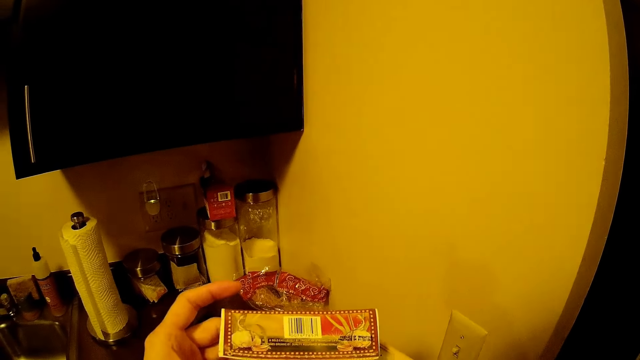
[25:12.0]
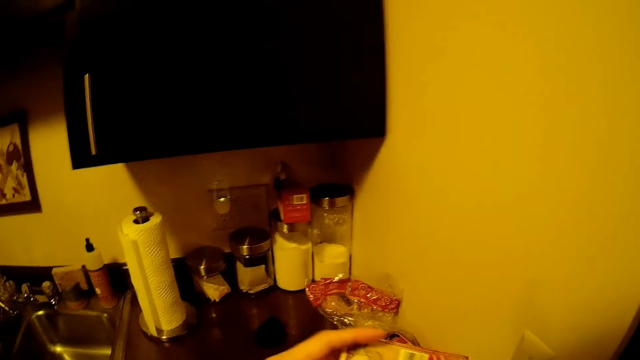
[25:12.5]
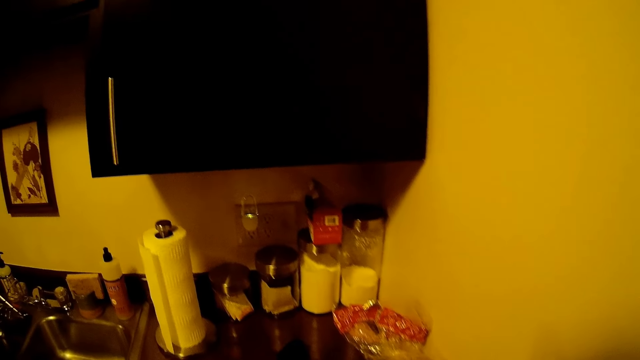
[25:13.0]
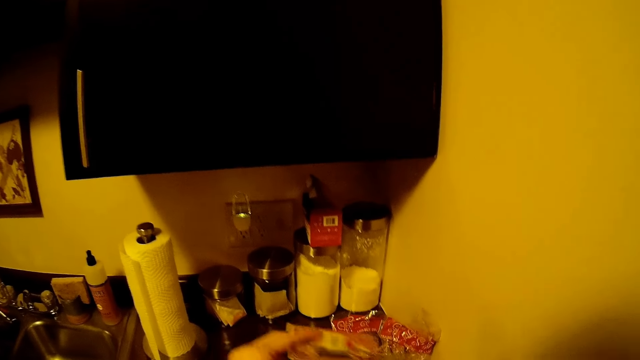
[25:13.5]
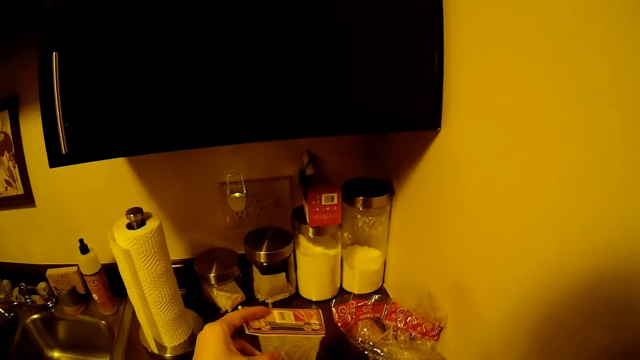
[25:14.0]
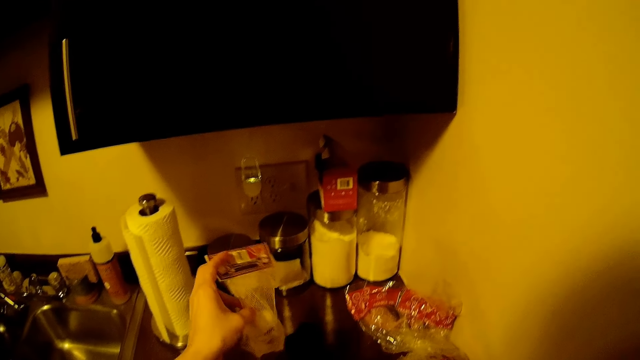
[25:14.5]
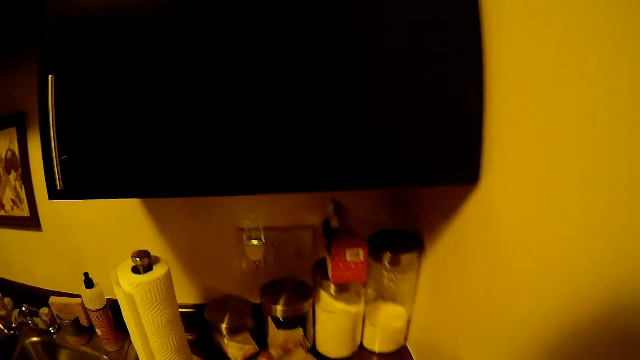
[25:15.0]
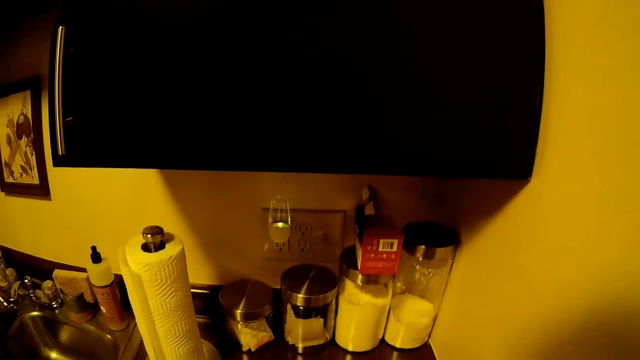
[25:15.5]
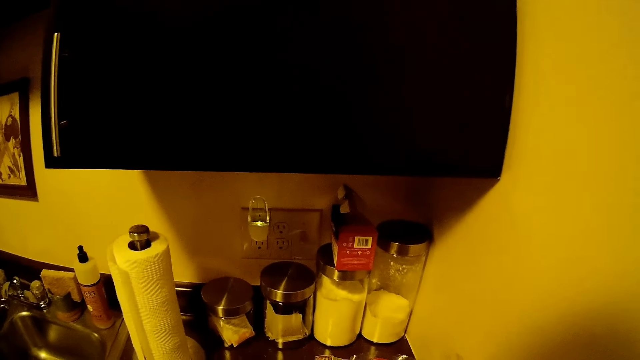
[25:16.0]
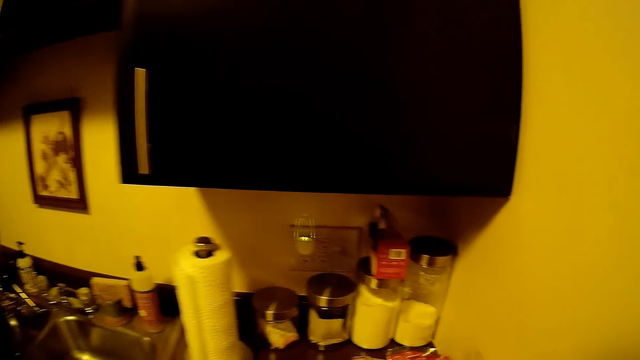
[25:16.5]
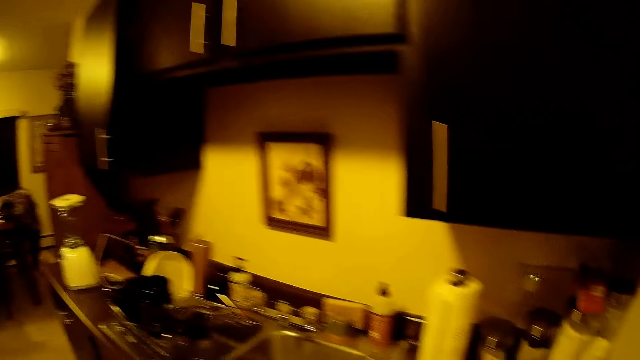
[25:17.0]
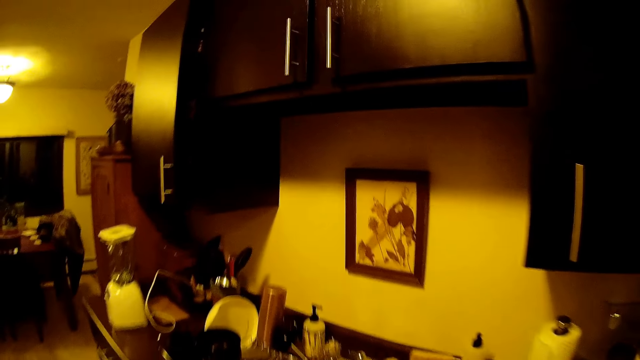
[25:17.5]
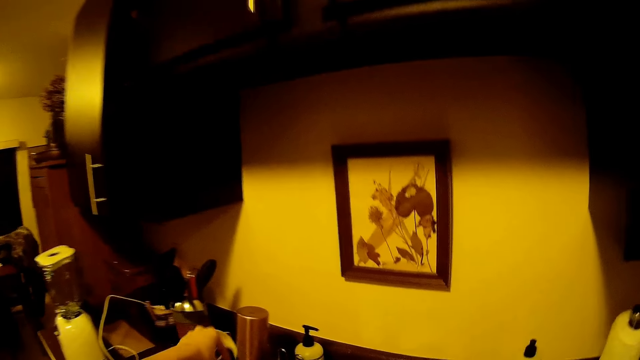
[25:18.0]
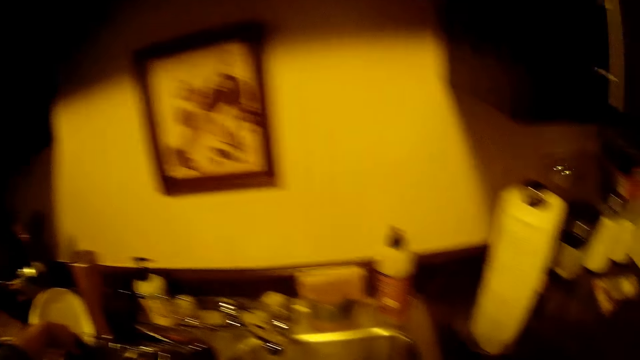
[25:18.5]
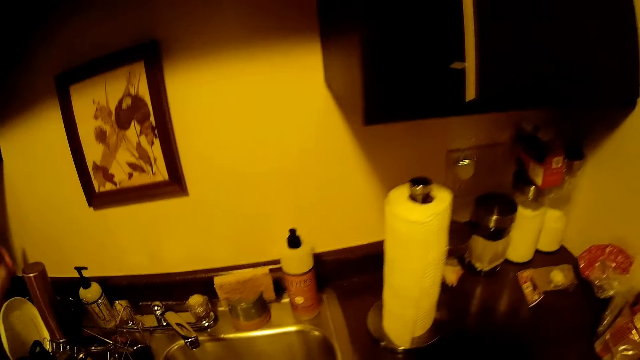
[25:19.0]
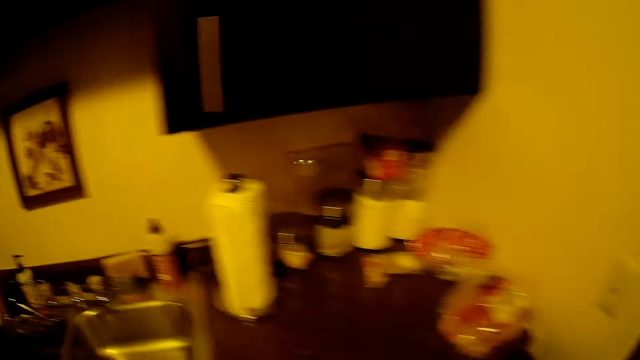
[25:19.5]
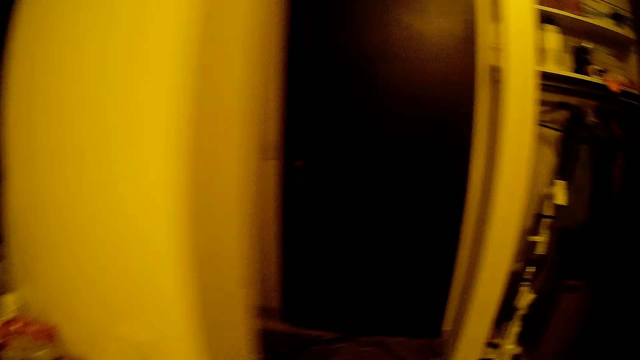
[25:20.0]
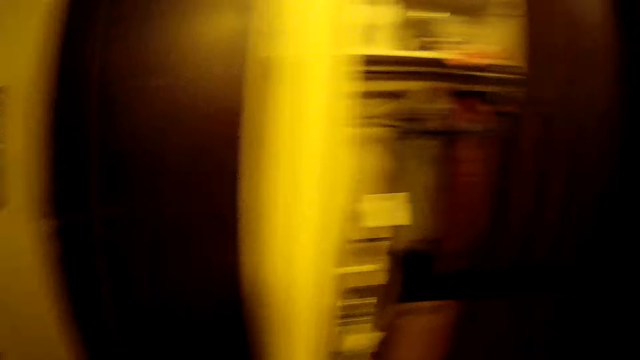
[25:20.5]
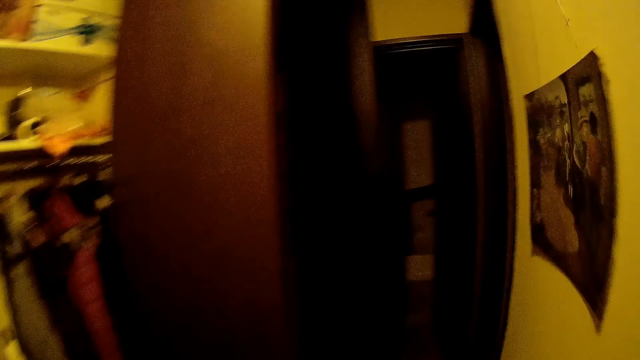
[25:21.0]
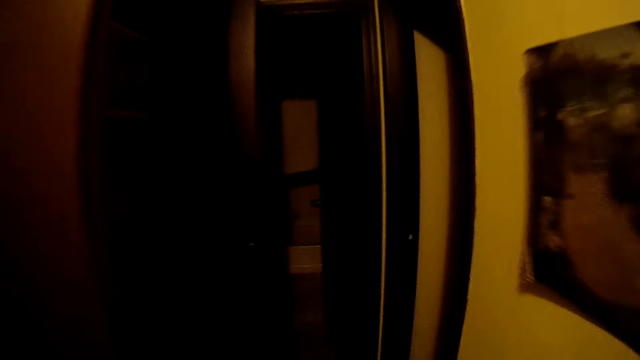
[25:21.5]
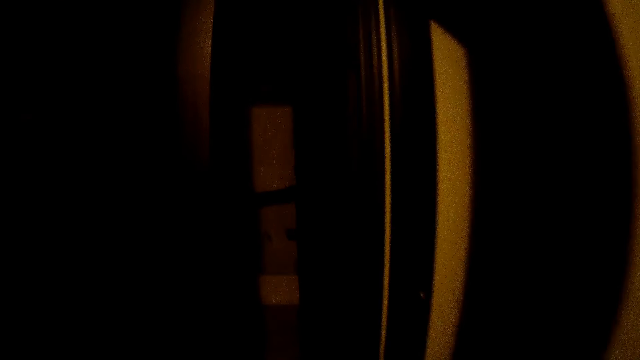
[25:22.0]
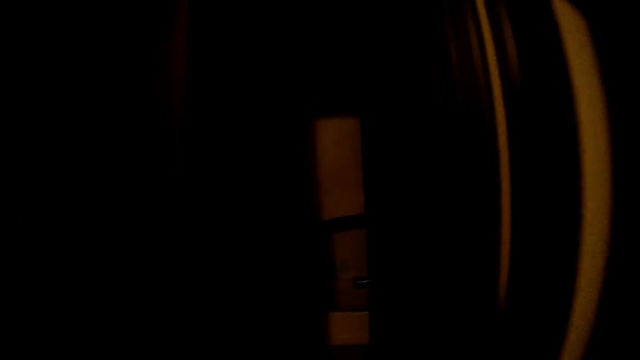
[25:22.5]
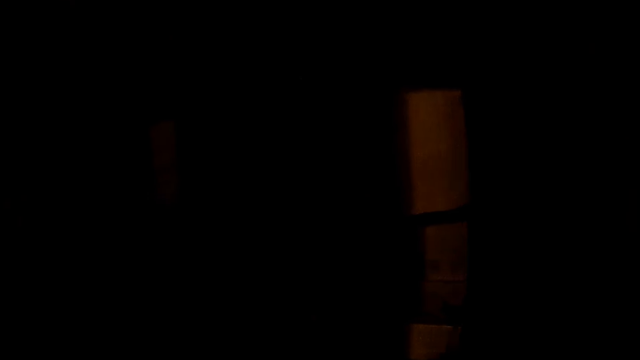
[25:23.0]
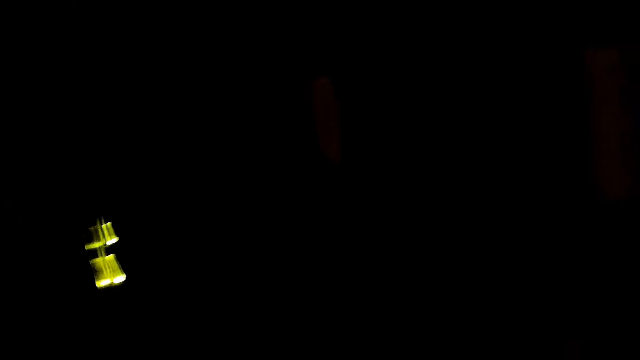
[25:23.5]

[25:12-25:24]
The camera wearer holds a nylon bag with her left hand. She places the garlic on the counter. She looks around. She puts the lid on the tray. She walks to the bathroom. She looks around.

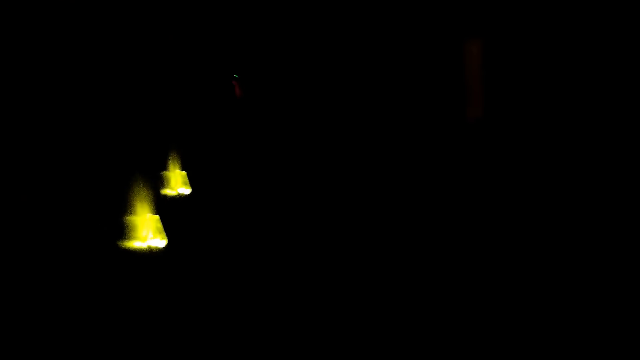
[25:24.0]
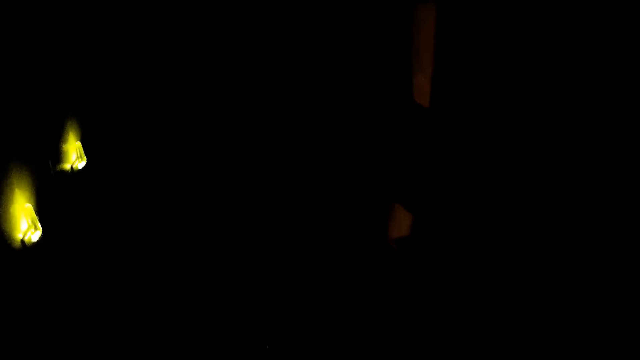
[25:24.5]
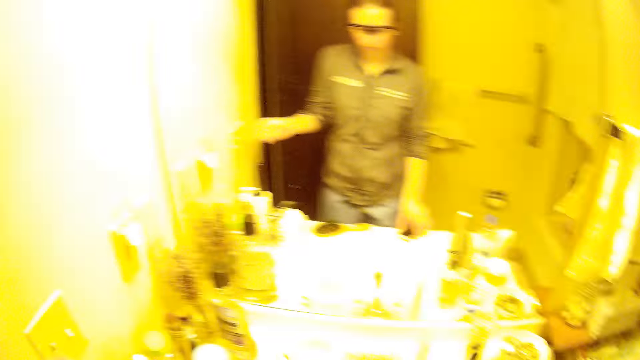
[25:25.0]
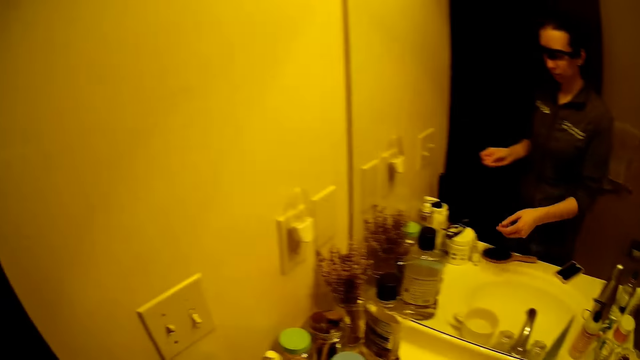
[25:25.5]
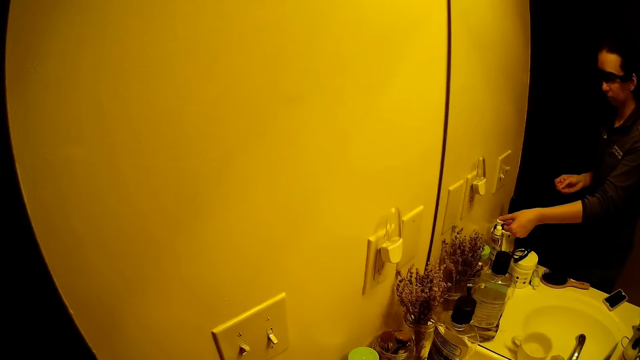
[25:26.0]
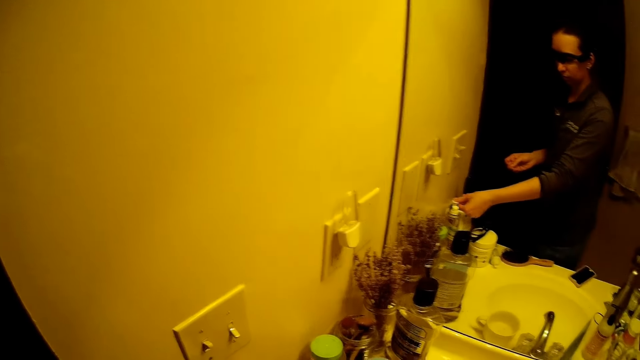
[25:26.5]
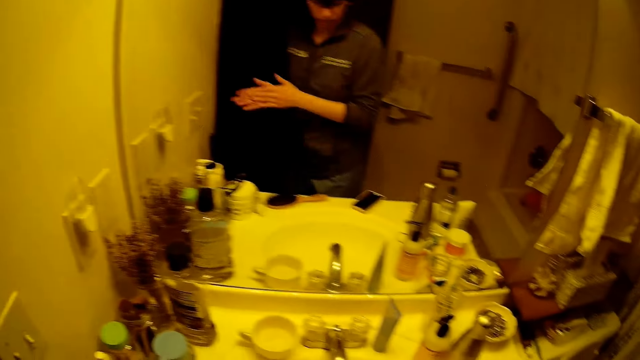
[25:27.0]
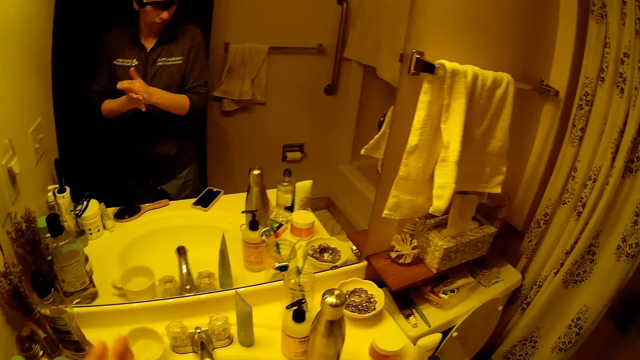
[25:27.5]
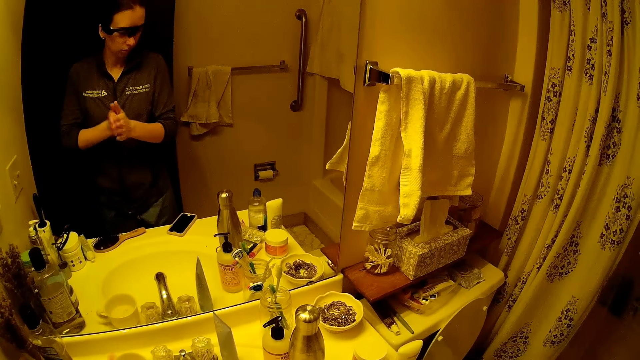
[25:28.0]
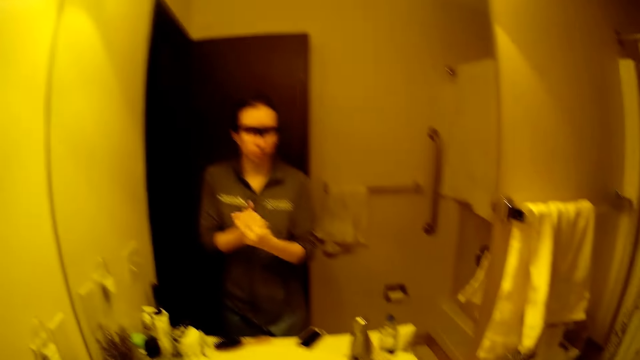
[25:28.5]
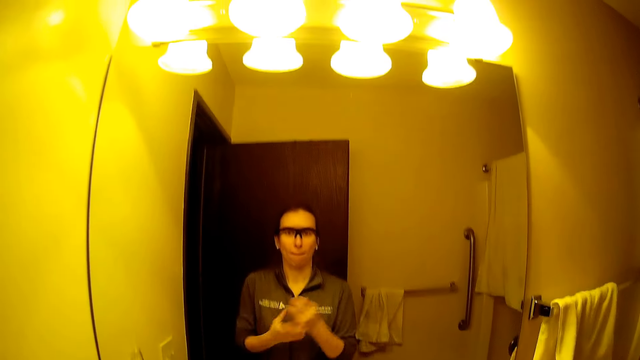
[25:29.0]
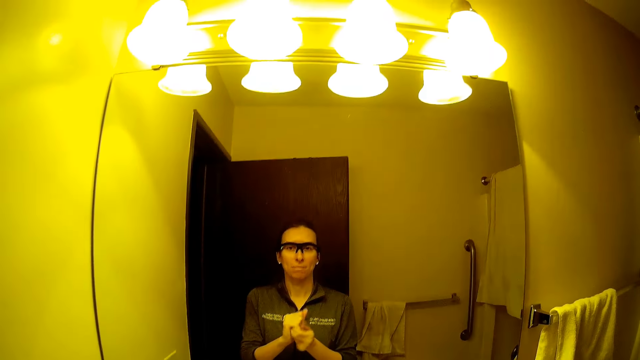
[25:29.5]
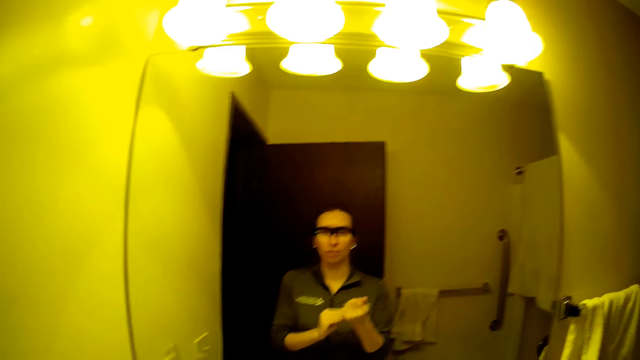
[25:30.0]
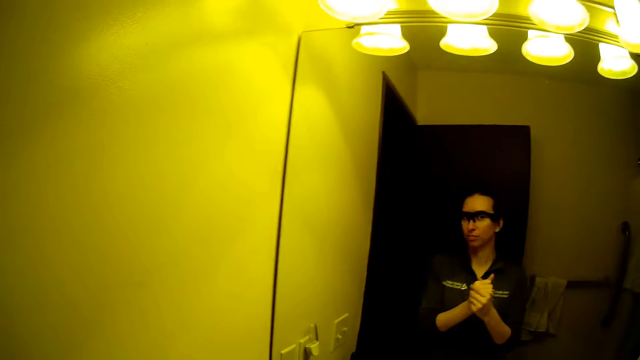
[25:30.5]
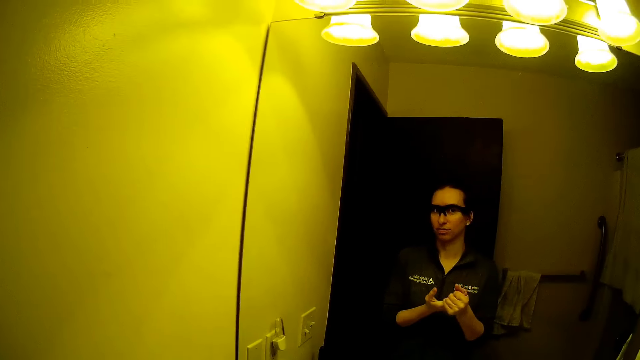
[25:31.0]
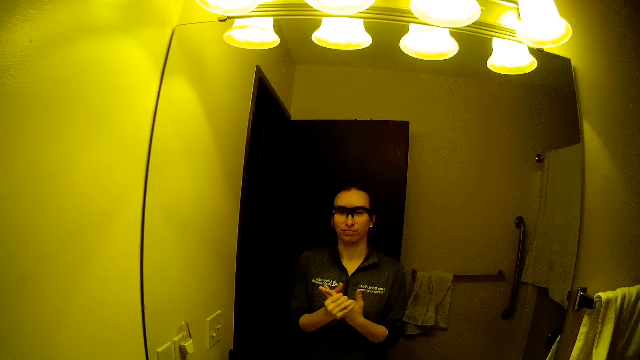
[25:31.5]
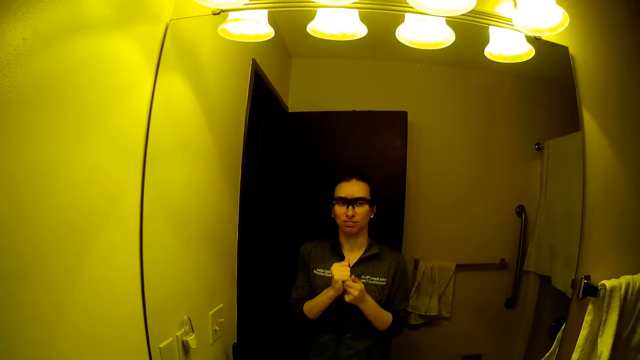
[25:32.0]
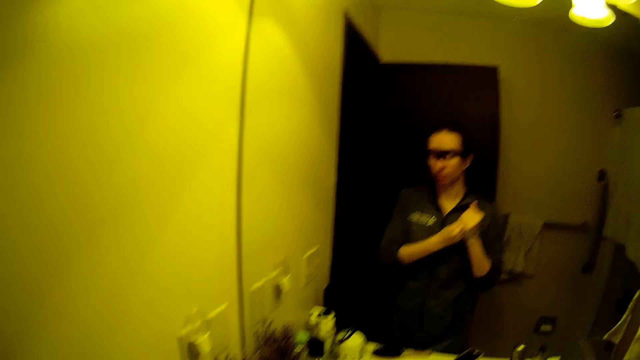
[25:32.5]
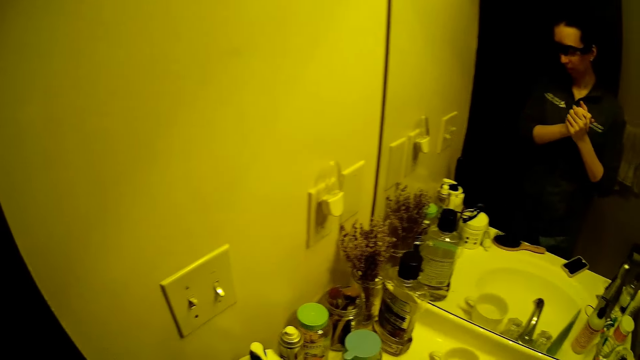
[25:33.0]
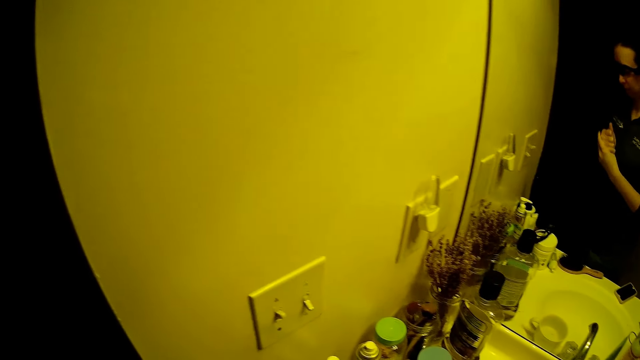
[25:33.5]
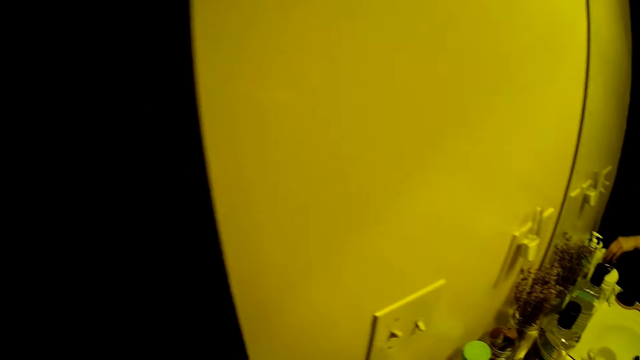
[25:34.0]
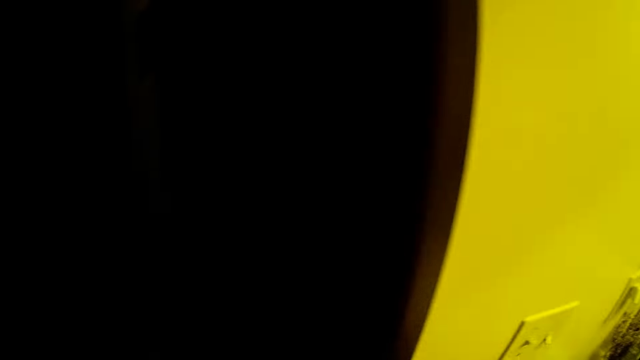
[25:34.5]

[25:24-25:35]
The camera wearer puts on the light in the bathroom. They pour handwashing soap on his hand. They carry cream with her right hand. They rub both hands together.
